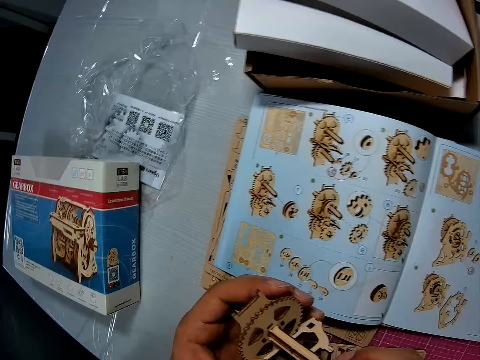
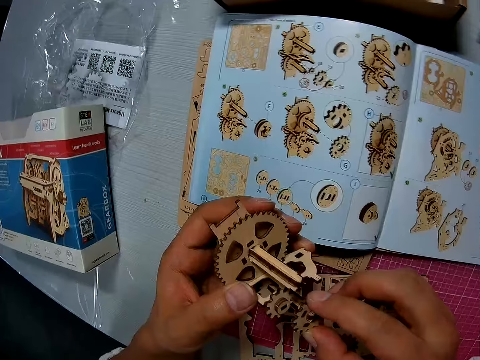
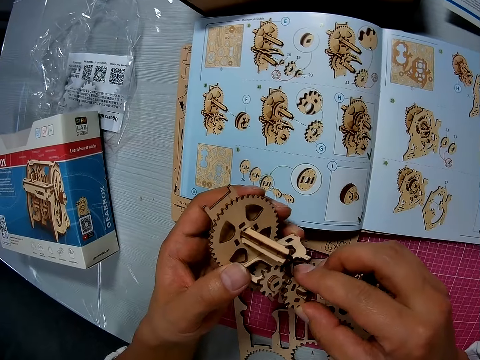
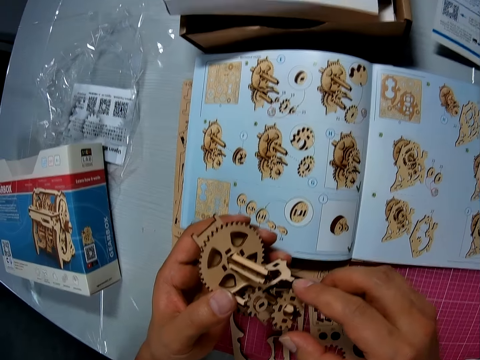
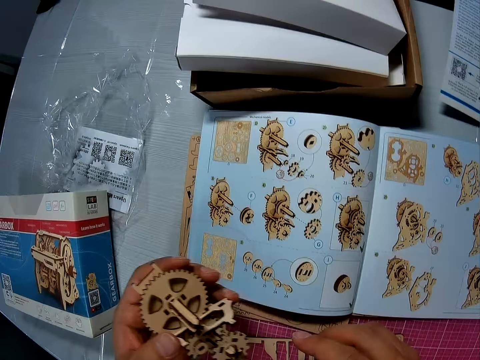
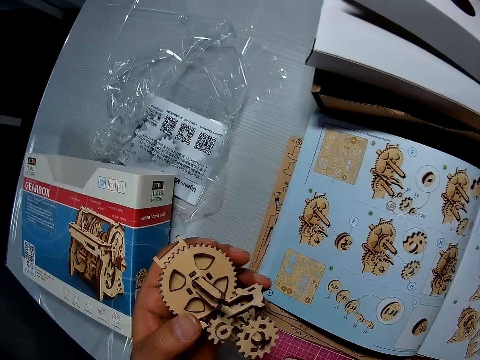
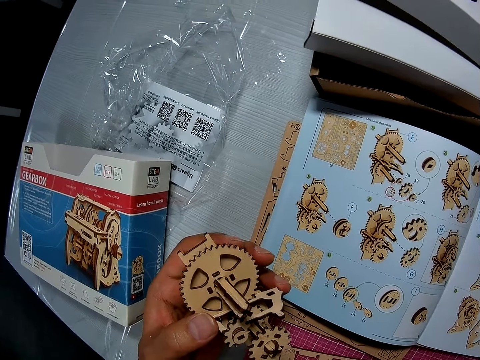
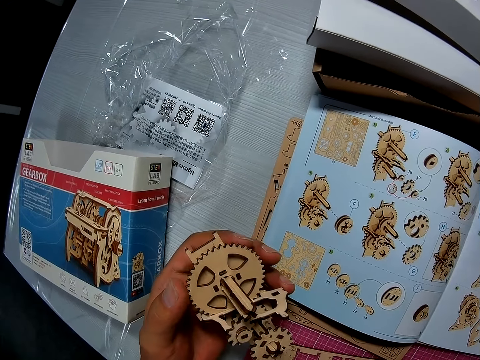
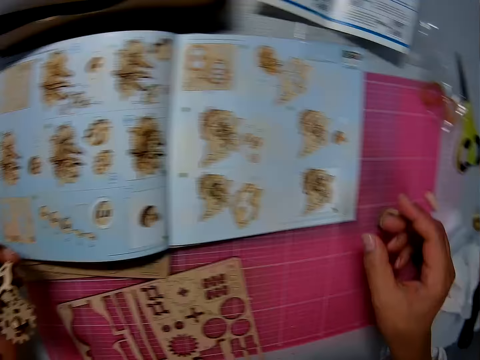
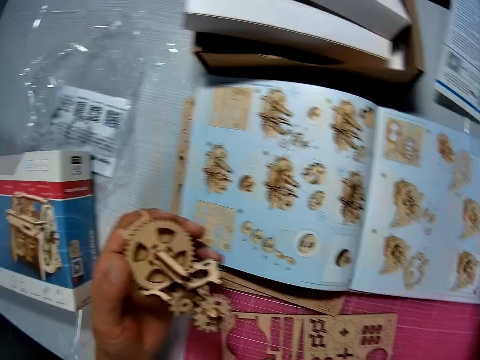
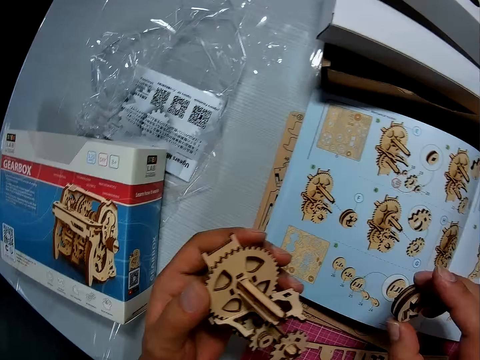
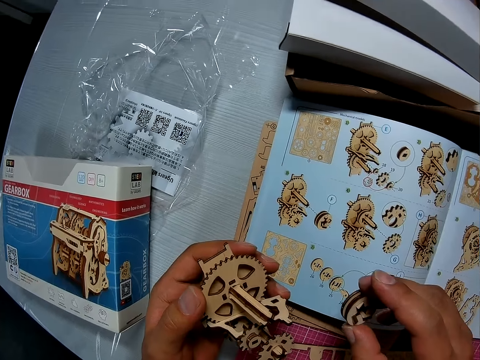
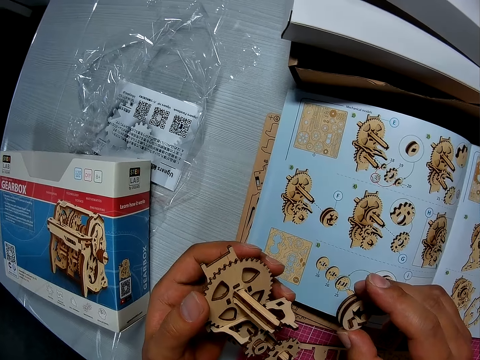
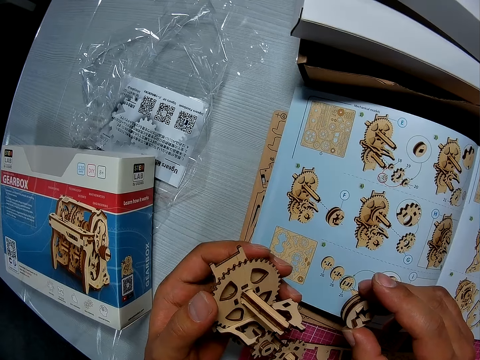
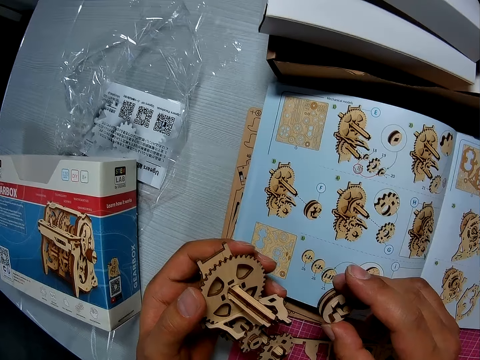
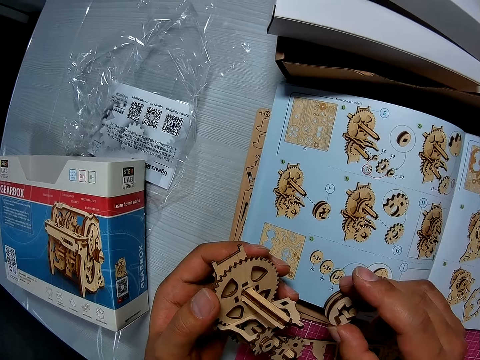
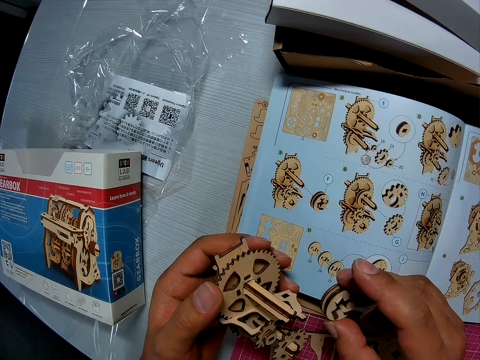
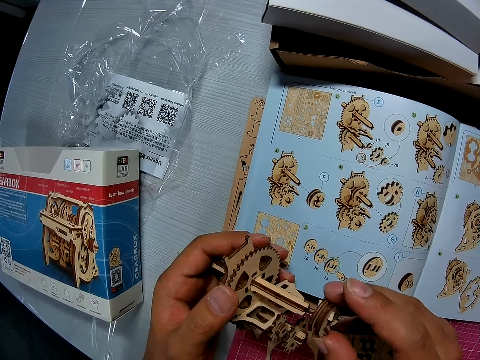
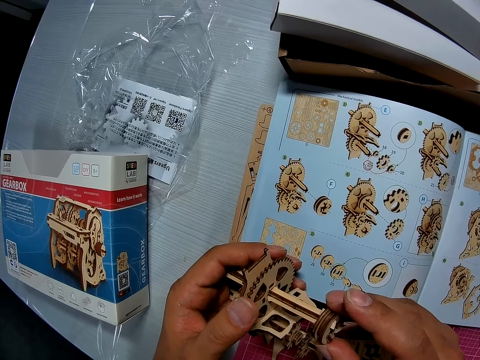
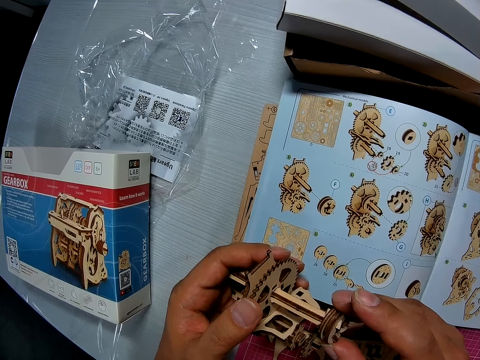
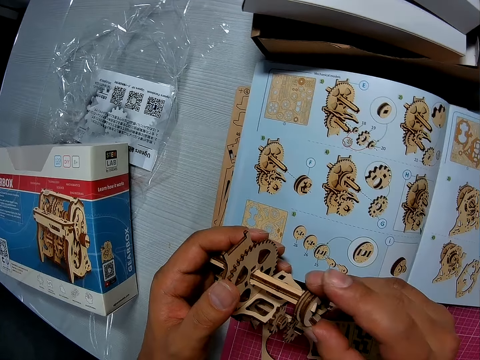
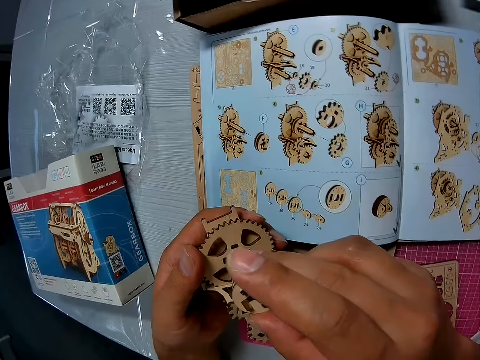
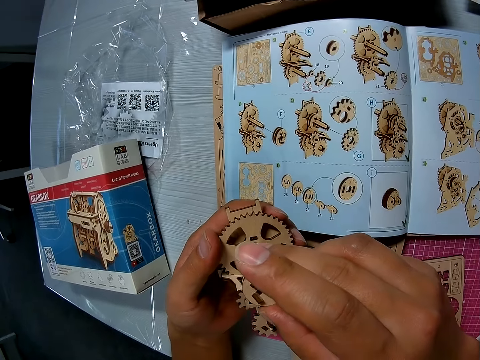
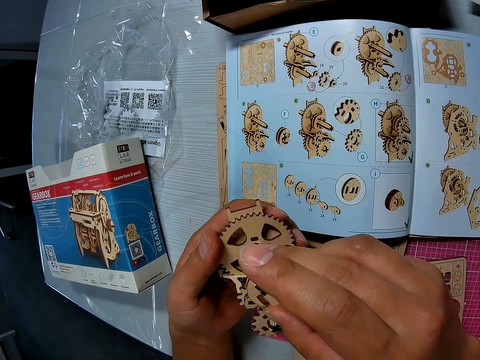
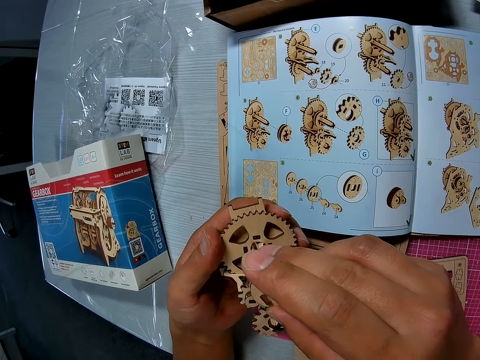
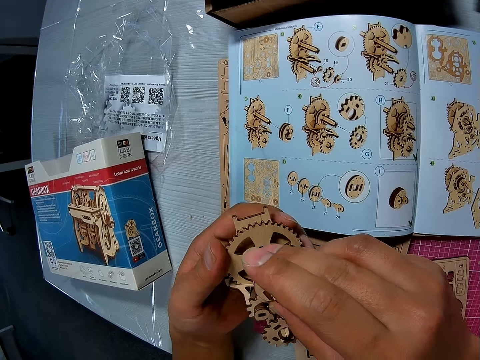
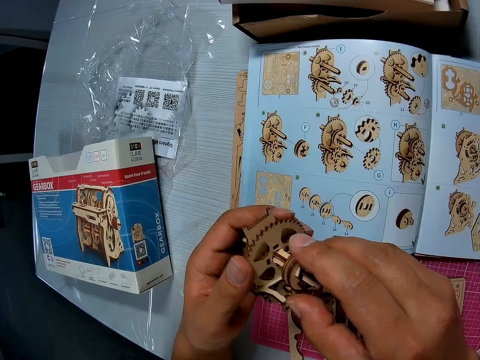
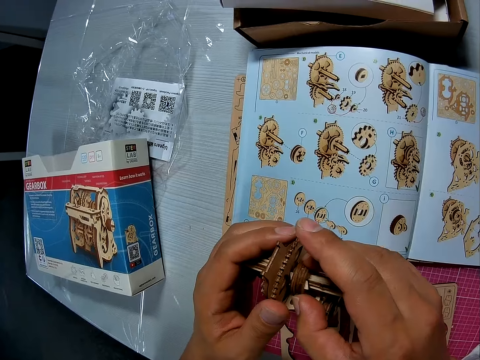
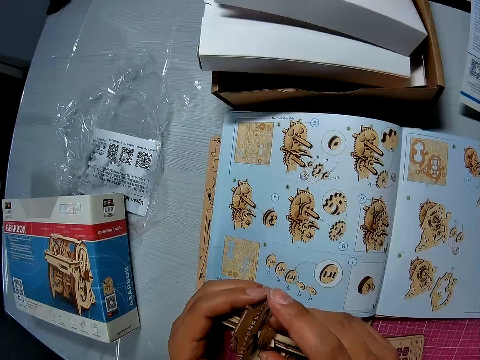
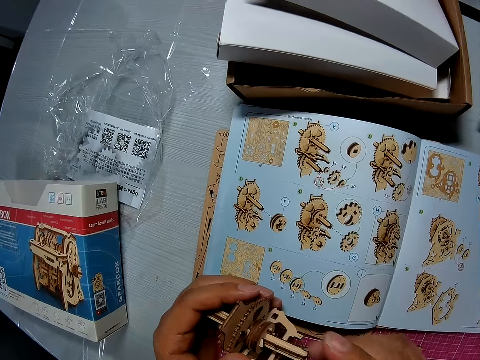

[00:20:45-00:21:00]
The camera wearer picks up another wooden piece on the cutting sheet. They look at the pieces. They attach the wooden piece to the assembled wooden pieces.

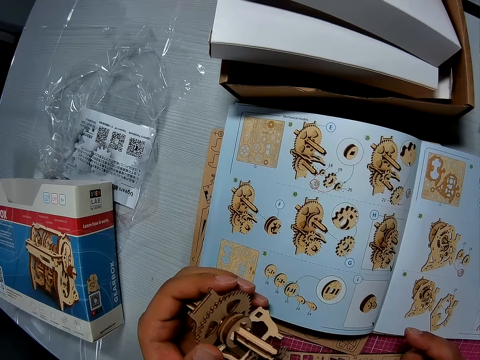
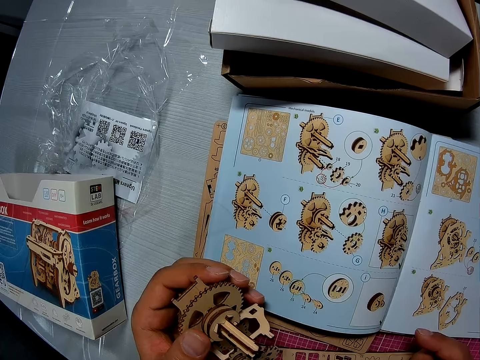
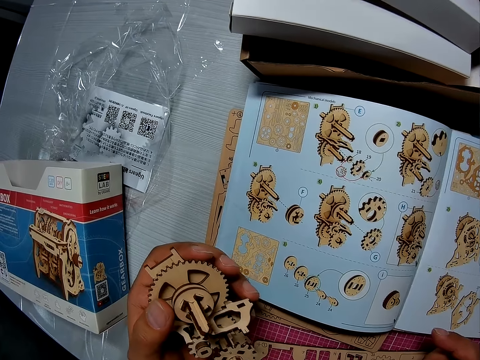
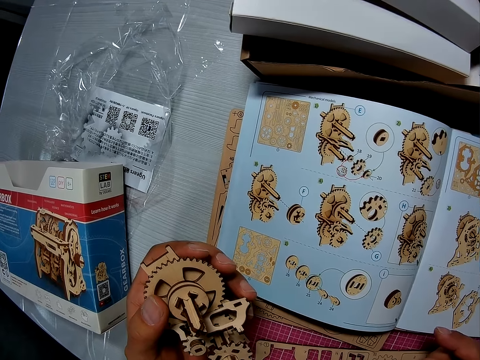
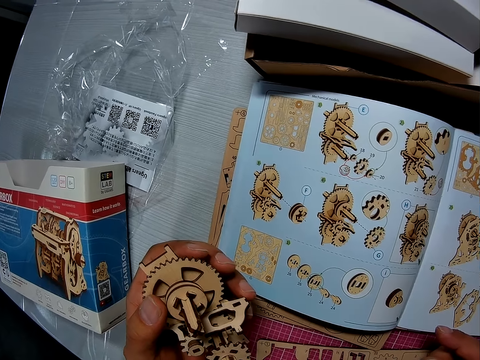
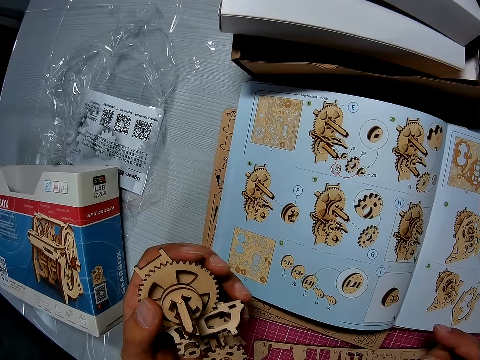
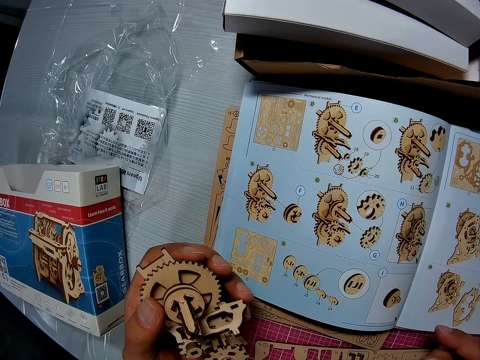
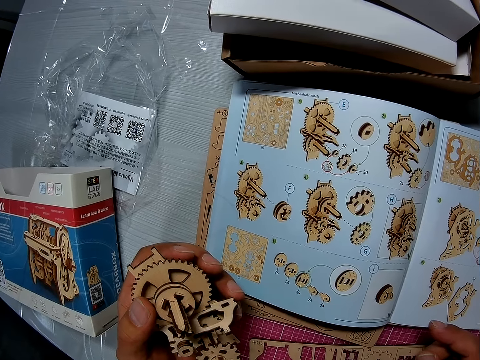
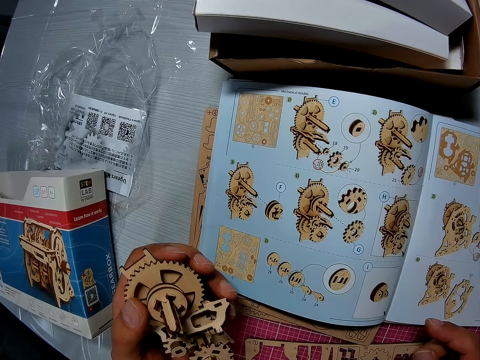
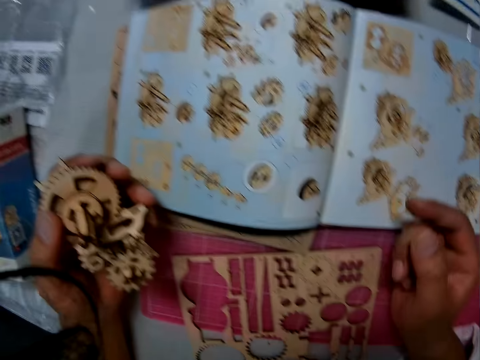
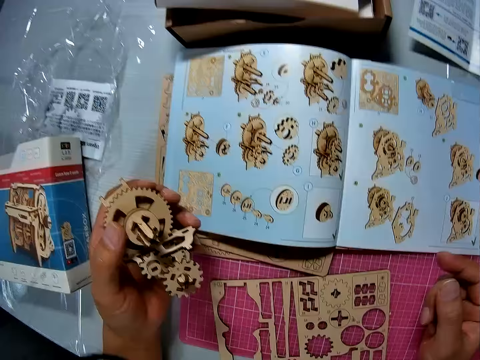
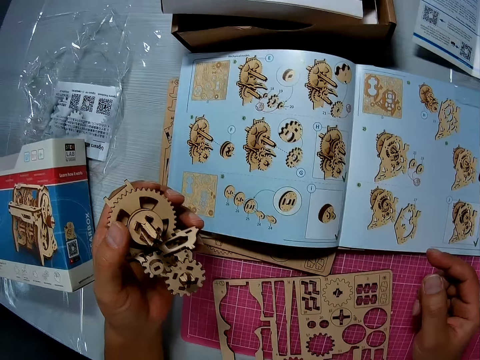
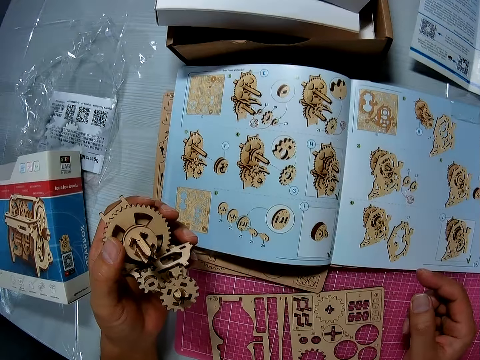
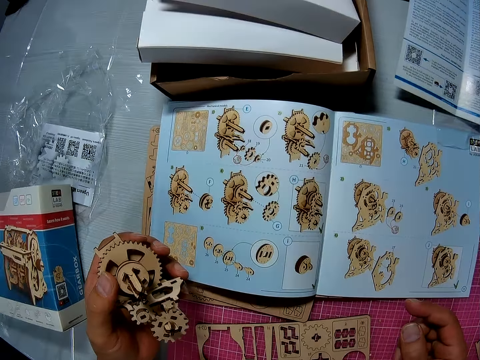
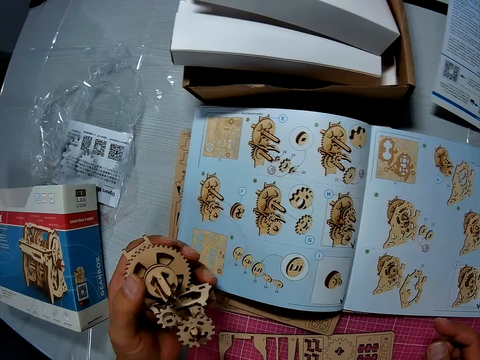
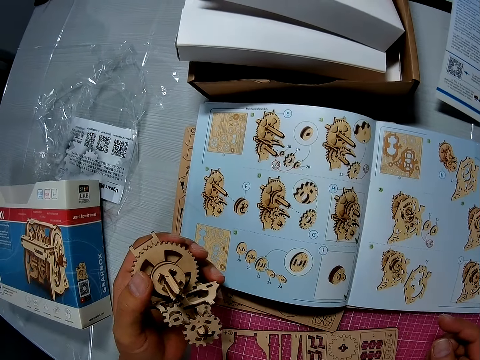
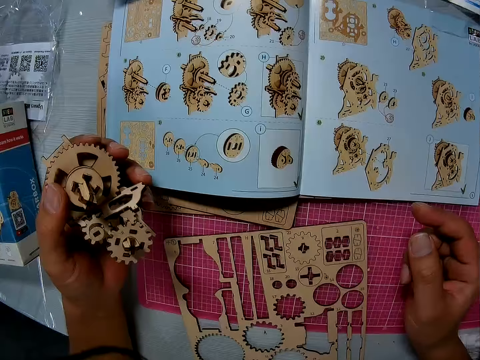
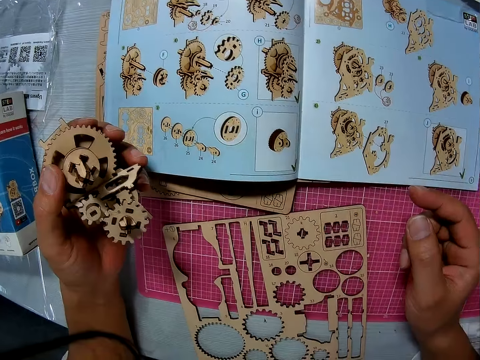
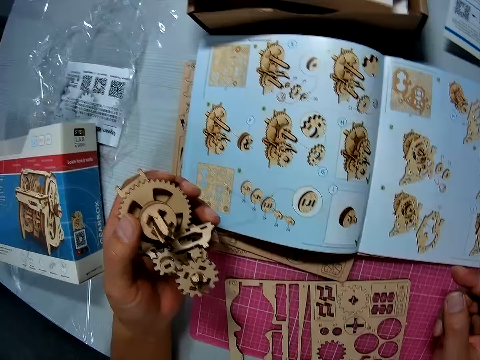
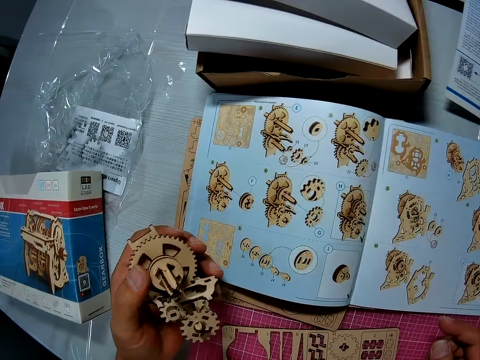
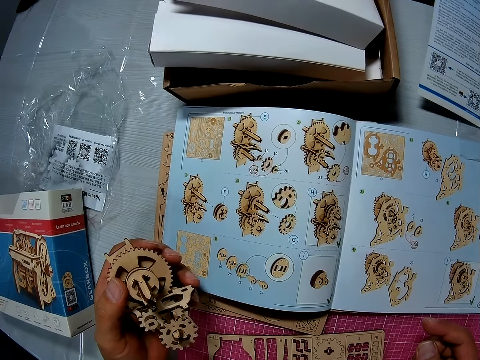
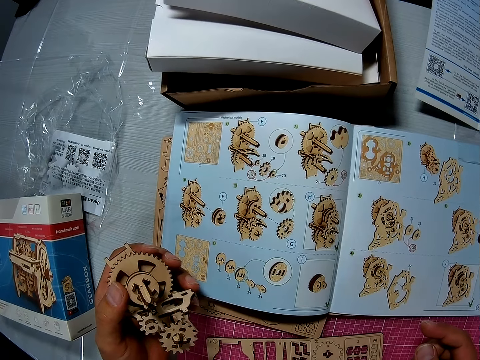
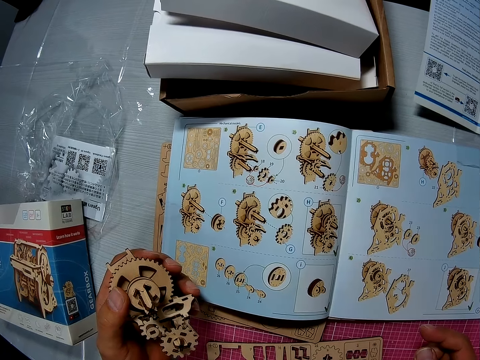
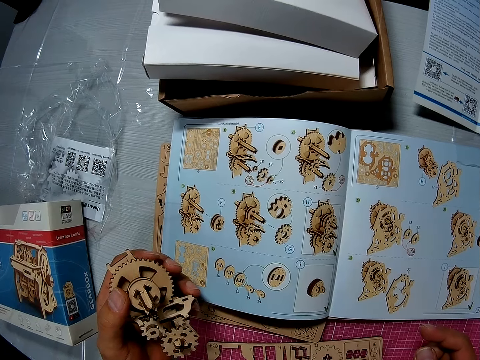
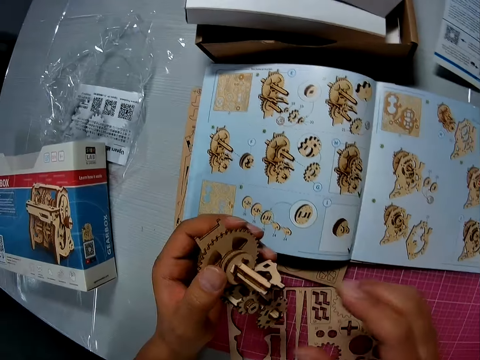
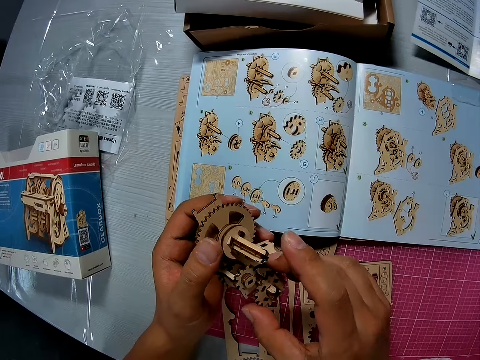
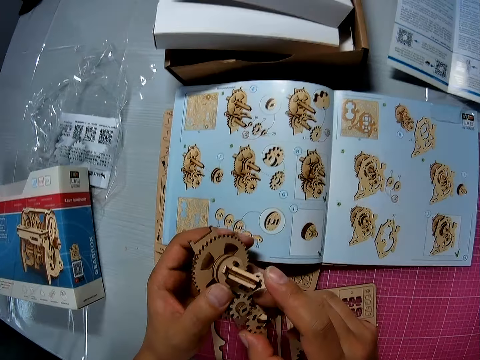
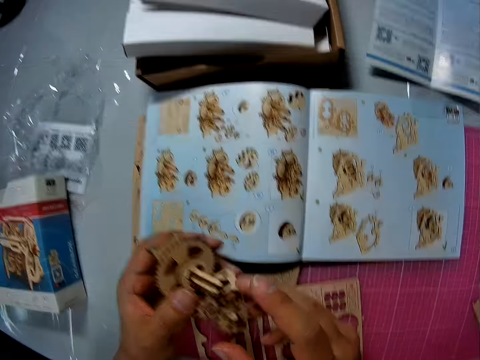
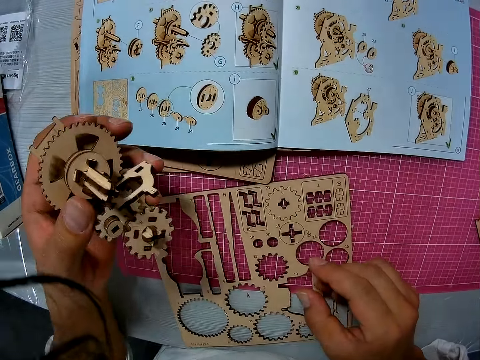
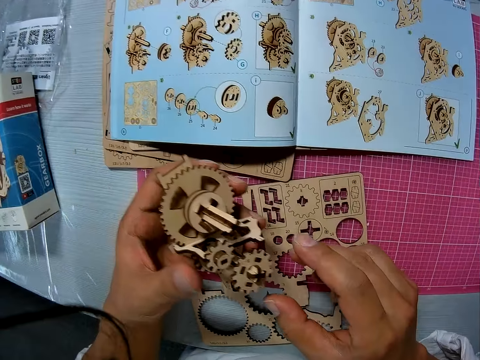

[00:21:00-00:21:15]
The camera wearer looks at the instruction manual. They look at the piece. They adjust the assembled wooden pieces.
